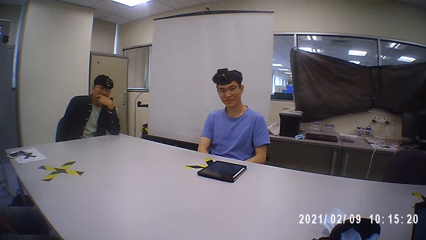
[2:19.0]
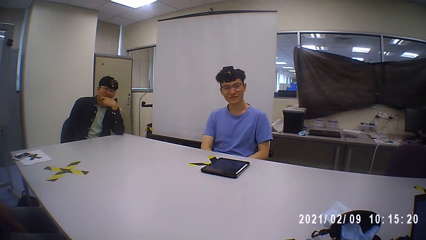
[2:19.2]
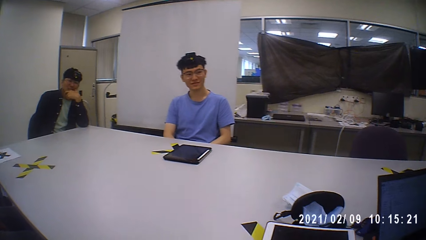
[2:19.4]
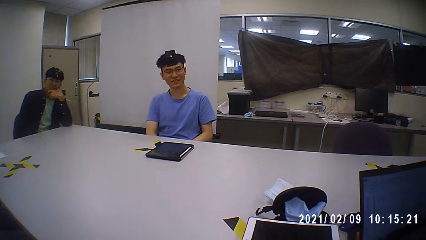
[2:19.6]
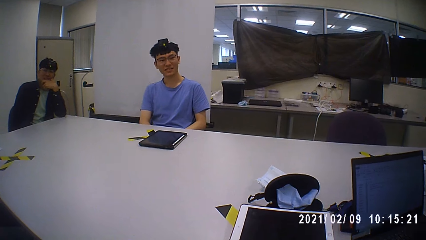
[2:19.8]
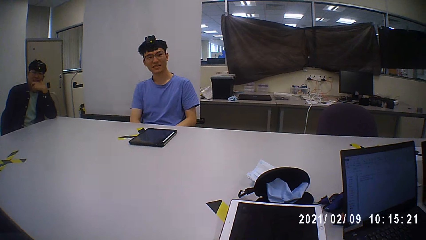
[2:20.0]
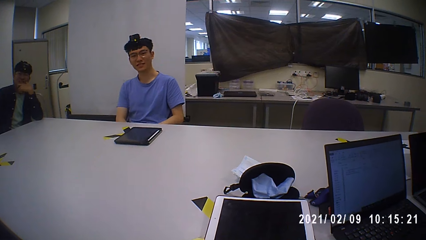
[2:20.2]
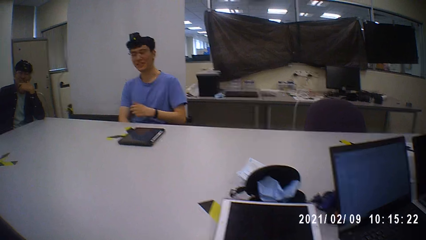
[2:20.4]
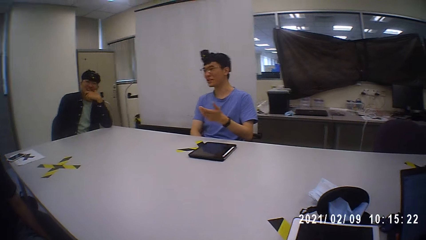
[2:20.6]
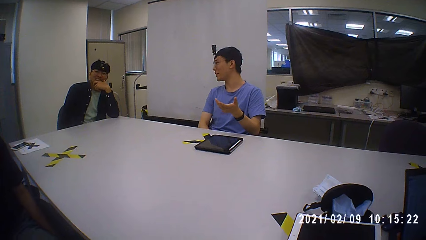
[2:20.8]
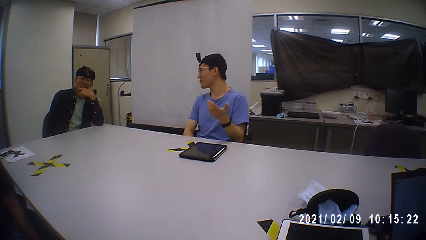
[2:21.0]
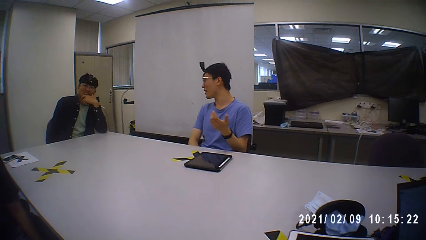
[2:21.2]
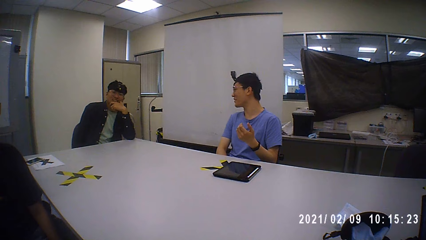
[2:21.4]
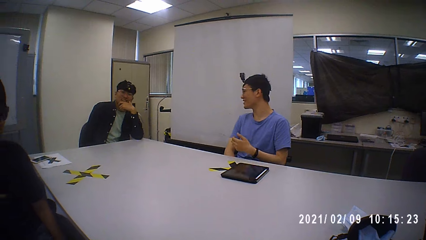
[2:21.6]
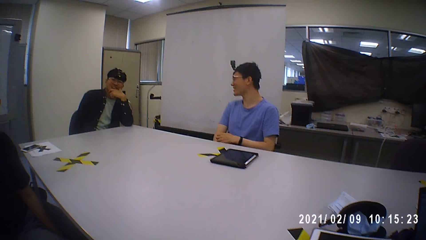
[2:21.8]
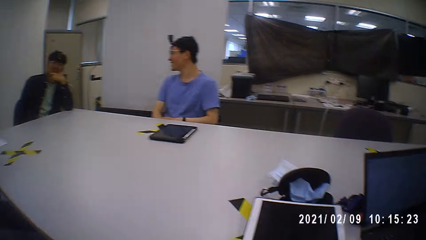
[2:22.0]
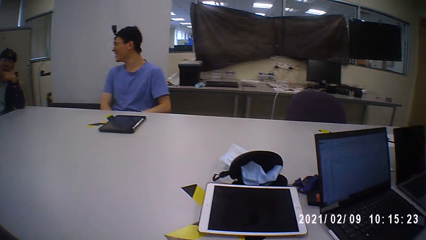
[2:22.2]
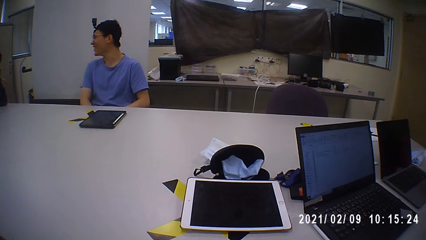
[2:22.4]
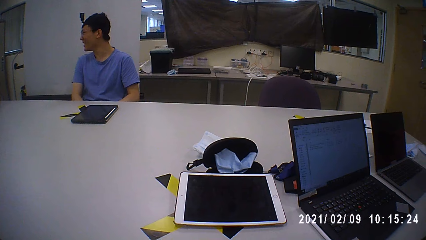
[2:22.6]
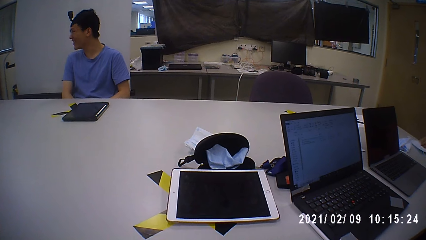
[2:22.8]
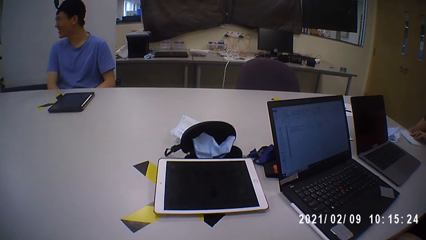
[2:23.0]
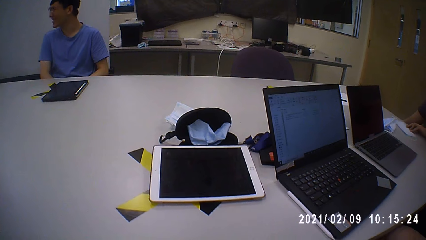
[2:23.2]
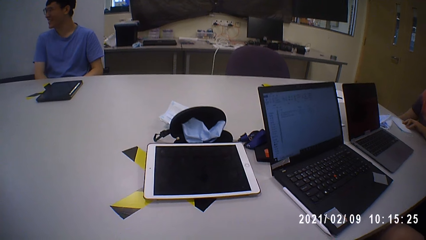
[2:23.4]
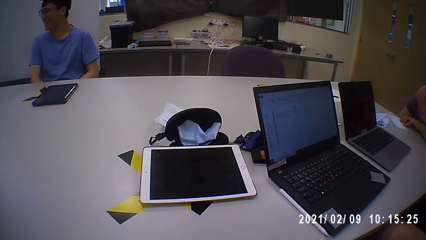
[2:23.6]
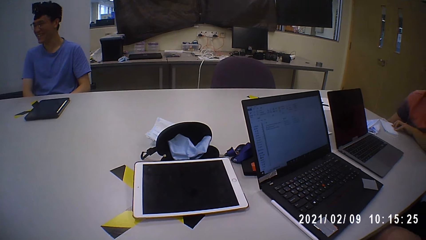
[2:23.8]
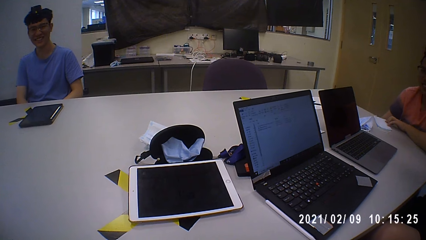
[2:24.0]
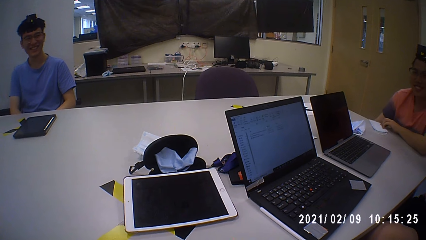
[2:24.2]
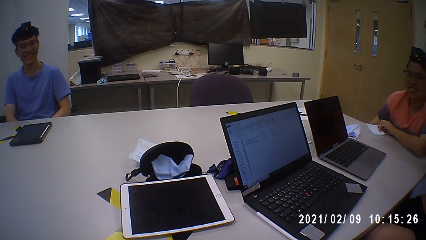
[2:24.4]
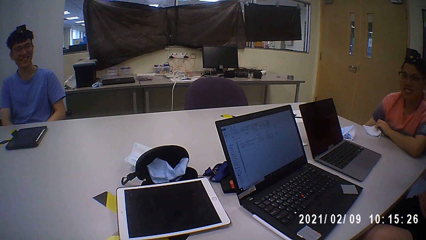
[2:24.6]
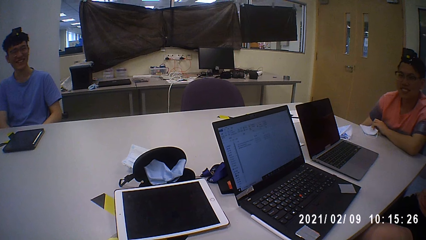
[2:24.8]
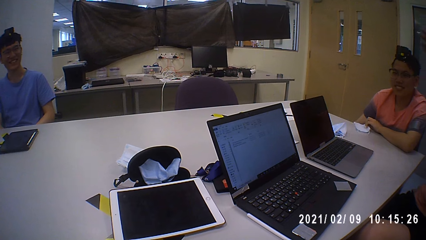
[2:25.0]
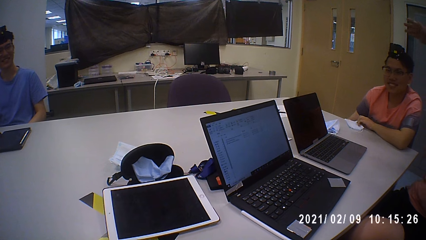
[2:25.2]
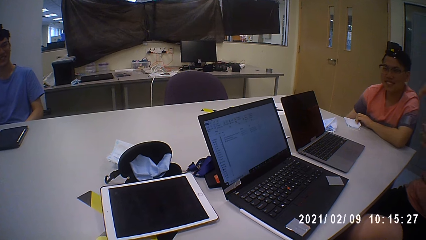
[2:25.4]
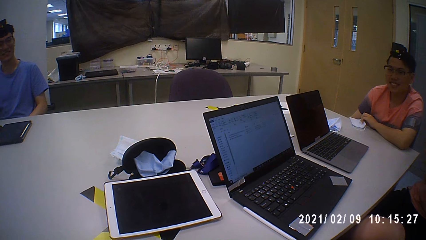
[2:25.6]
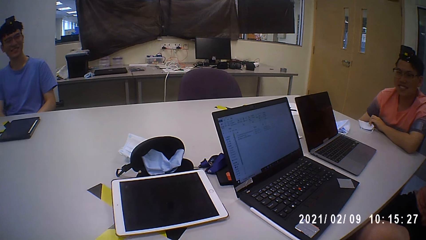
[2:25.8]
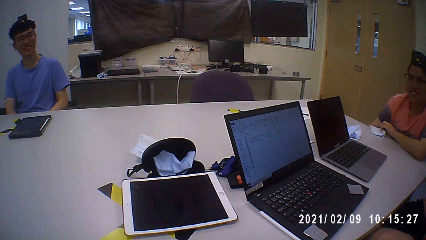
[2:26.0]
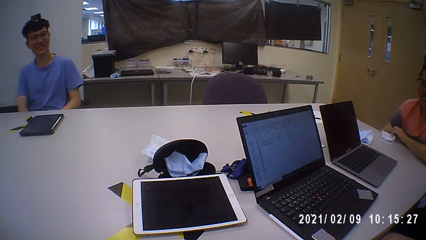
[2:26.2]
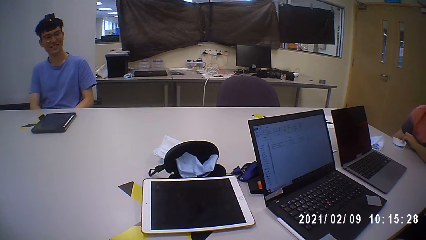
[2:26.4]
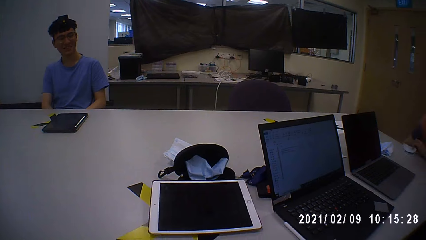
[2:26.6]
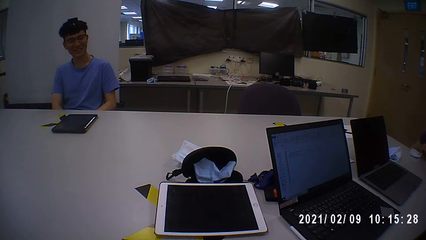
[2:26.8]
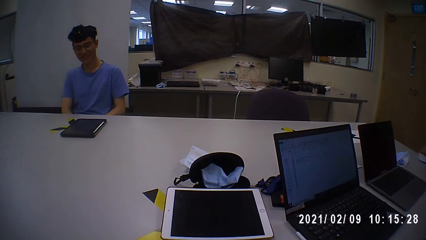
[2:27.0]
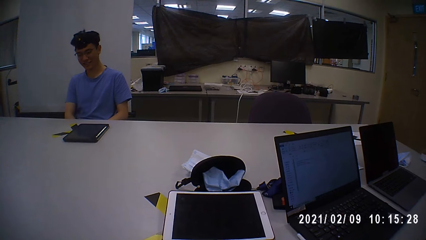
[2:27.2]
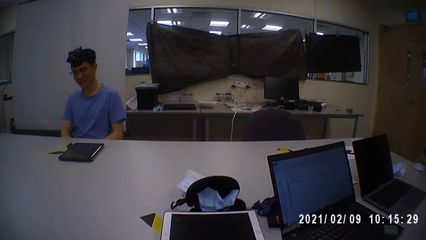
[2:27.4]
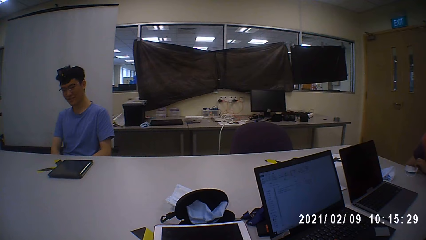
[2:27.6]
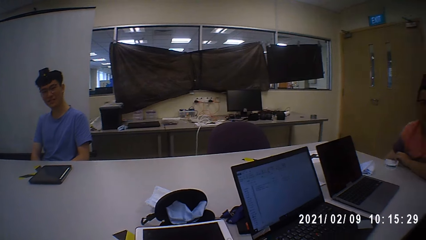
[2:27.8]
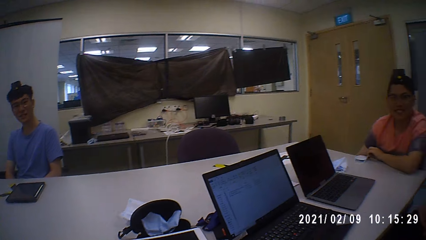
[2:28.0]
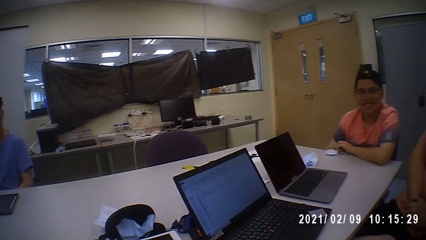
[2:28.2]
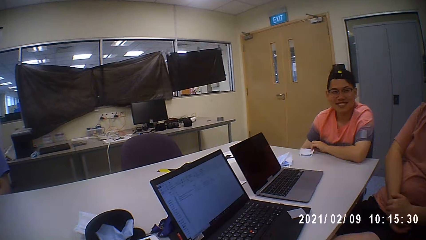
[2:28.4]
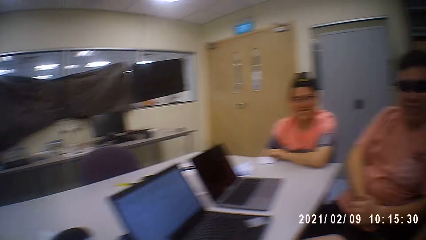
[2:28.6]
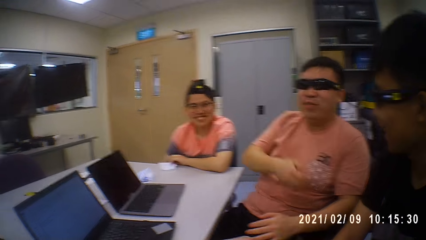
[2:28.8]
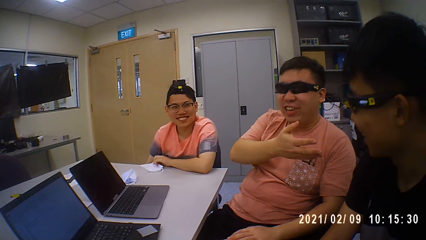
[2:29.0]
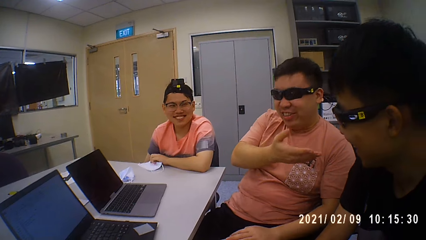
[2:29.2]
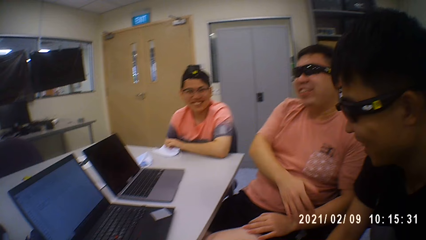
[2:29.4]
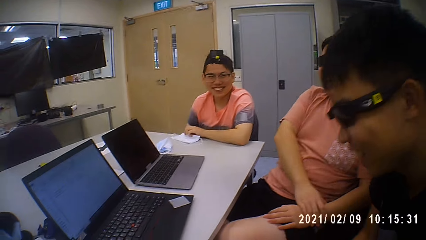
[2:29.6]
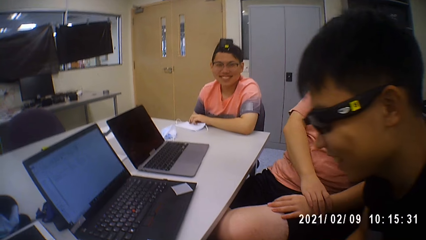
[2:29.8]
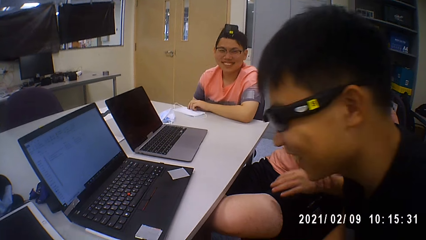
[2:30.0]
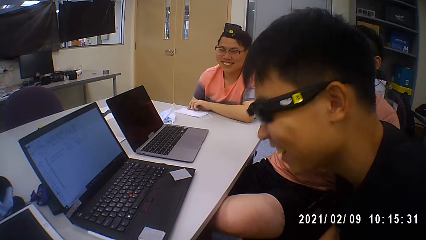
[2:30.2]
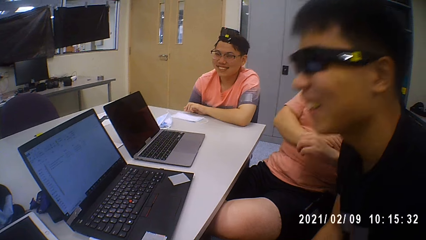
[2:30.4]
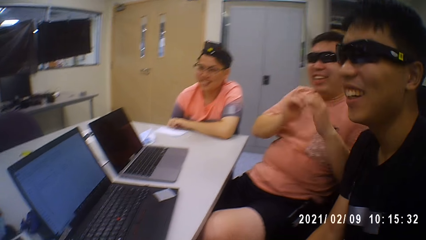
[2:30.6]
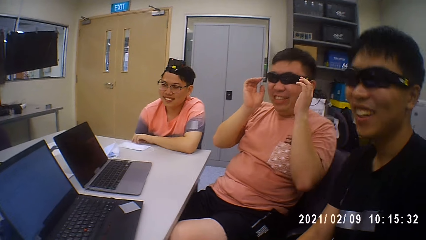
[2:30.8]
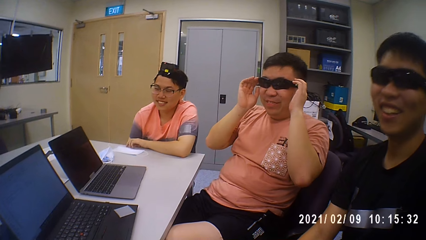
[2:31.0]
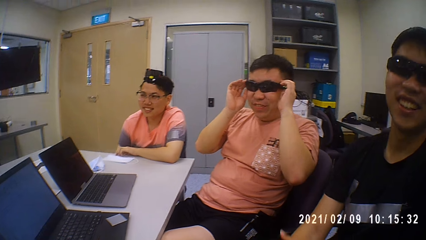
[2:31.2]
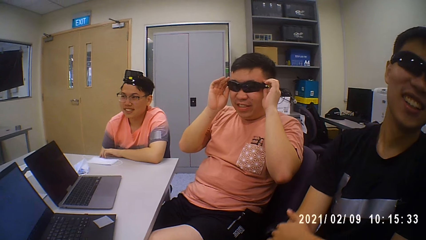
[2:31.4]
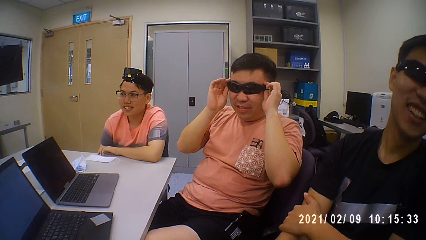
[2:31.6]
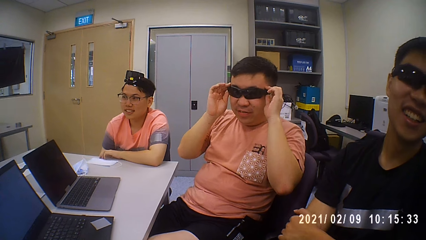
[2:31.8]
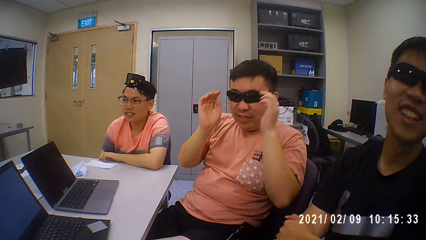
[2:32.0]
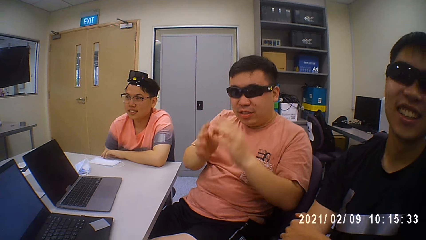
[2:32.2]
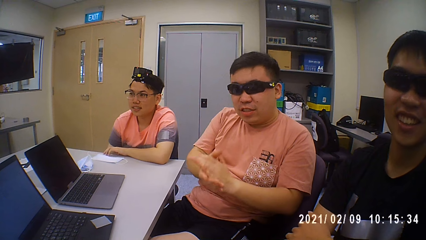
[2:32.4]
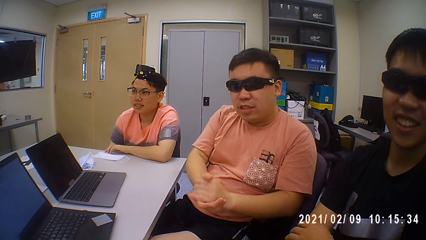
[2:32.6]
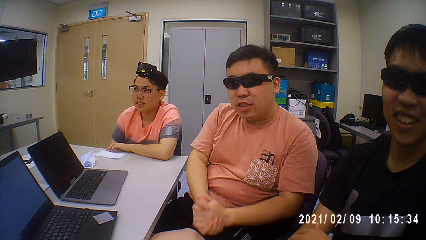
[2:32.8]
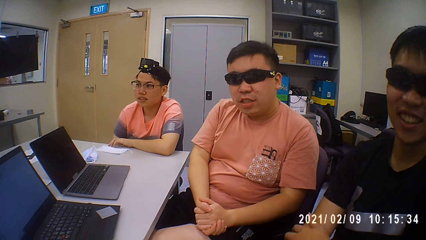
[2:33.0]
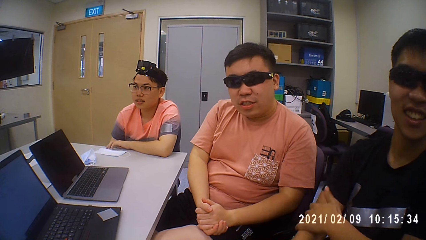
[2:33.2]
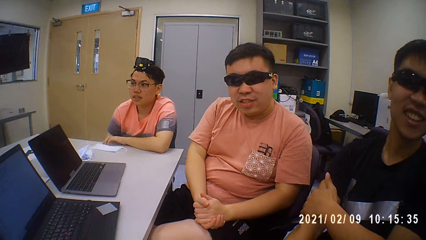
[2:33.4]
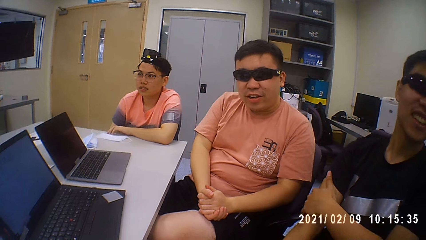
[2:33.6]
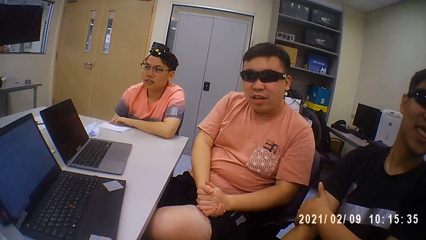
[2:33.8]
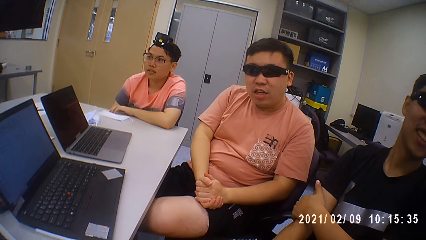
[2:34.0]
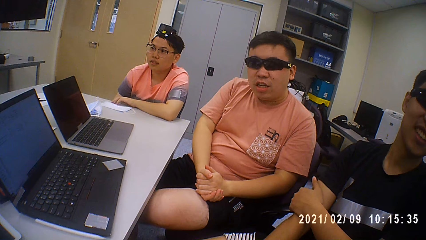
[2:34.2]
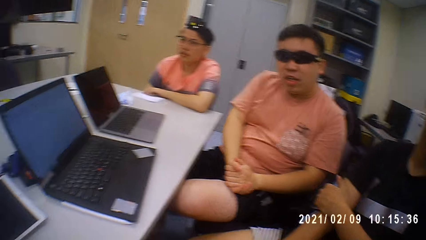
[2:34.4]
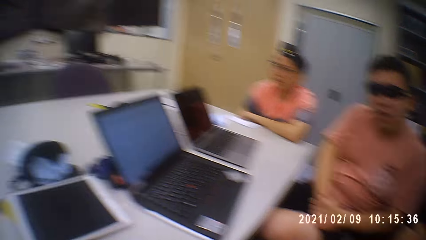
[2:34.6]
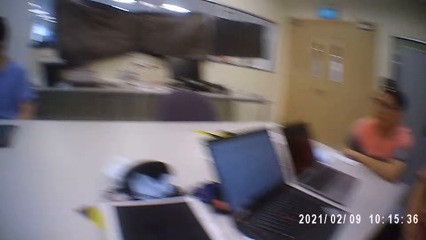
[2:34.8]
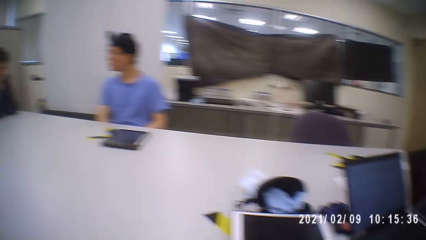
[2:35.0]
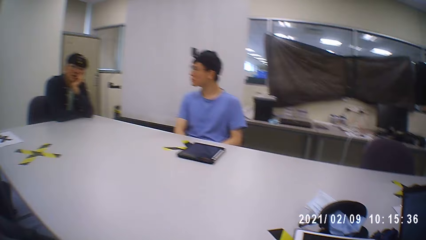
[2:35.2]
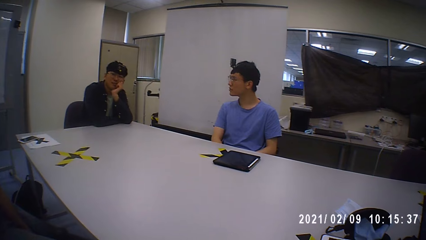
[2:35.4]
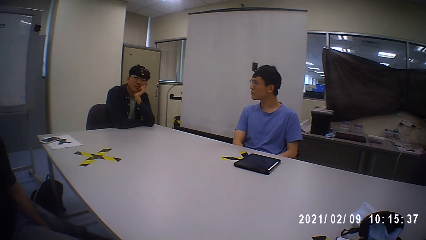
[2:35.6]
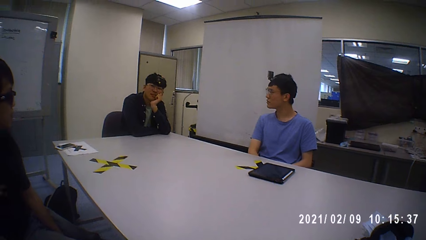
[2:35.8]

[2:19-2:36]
The camera wearer looks around the room. A person looks at another person. The first person touches his sunglasses.
